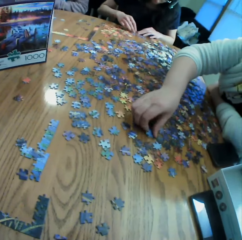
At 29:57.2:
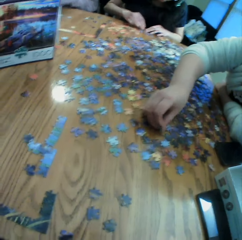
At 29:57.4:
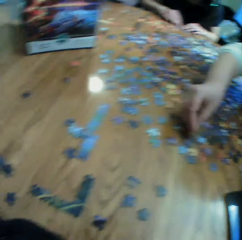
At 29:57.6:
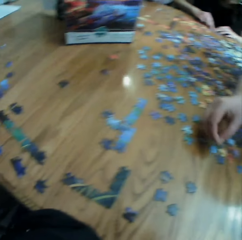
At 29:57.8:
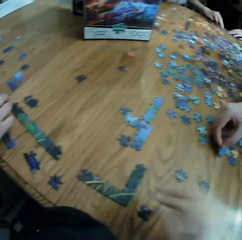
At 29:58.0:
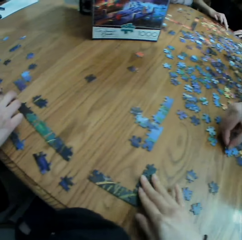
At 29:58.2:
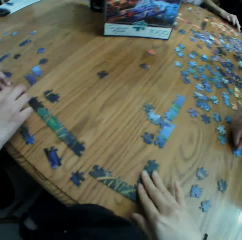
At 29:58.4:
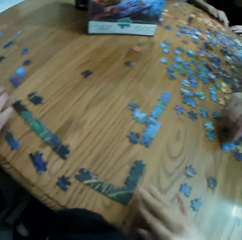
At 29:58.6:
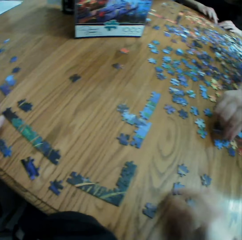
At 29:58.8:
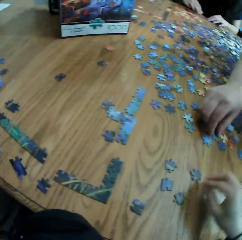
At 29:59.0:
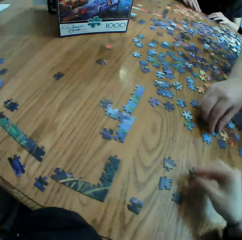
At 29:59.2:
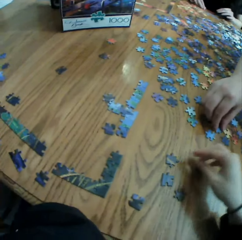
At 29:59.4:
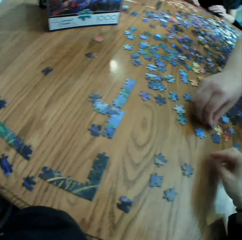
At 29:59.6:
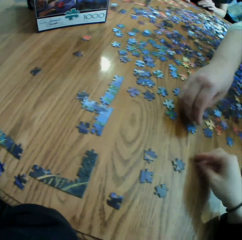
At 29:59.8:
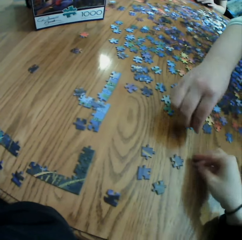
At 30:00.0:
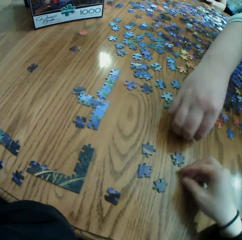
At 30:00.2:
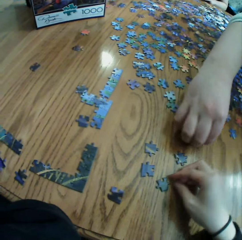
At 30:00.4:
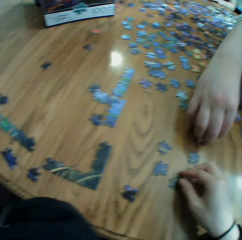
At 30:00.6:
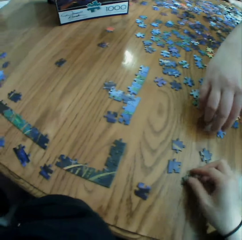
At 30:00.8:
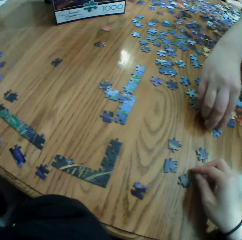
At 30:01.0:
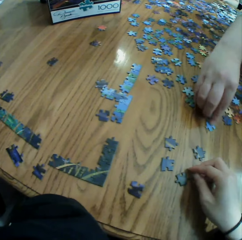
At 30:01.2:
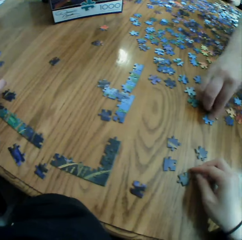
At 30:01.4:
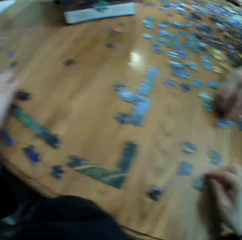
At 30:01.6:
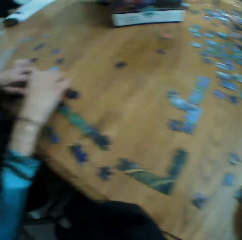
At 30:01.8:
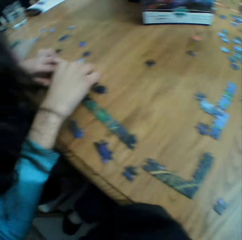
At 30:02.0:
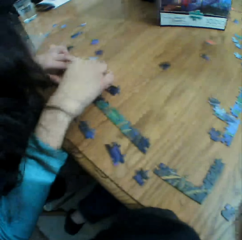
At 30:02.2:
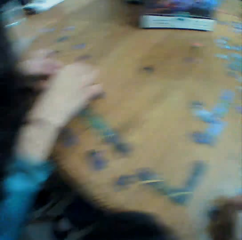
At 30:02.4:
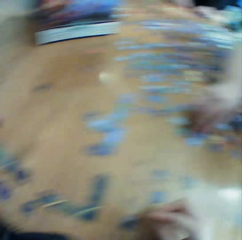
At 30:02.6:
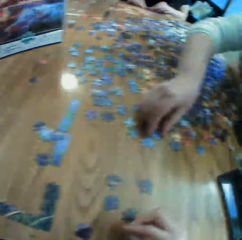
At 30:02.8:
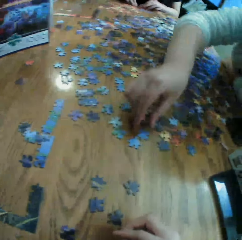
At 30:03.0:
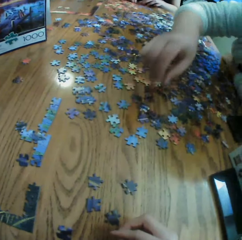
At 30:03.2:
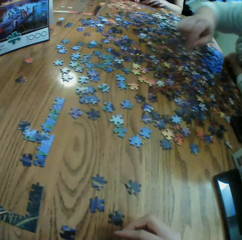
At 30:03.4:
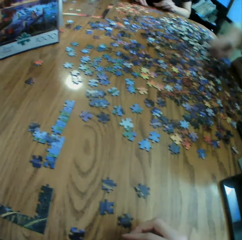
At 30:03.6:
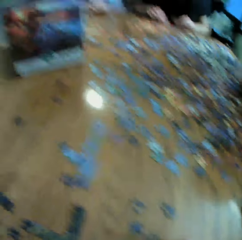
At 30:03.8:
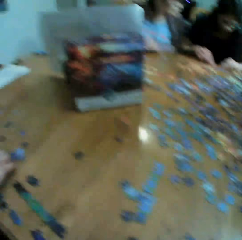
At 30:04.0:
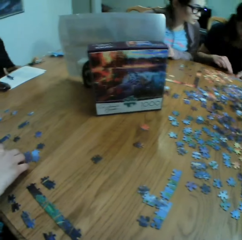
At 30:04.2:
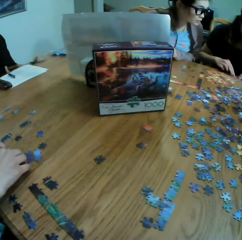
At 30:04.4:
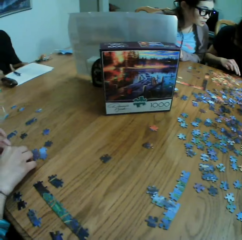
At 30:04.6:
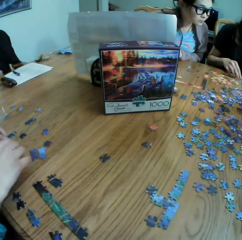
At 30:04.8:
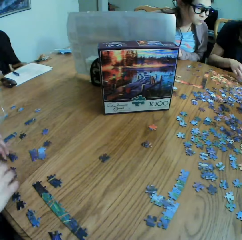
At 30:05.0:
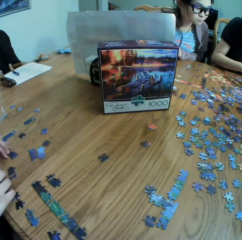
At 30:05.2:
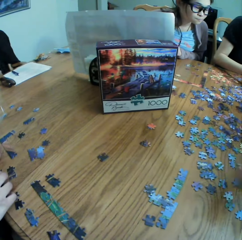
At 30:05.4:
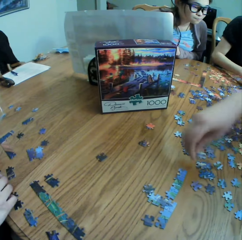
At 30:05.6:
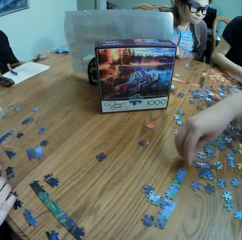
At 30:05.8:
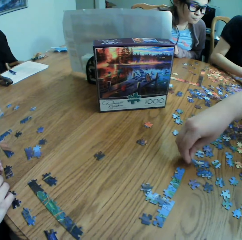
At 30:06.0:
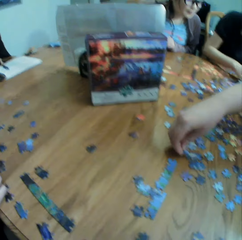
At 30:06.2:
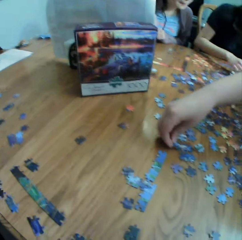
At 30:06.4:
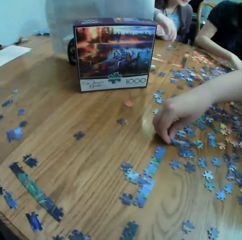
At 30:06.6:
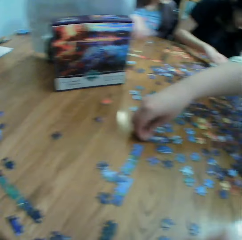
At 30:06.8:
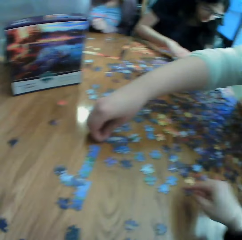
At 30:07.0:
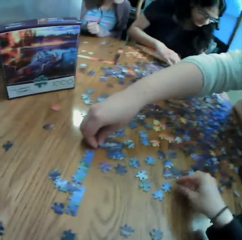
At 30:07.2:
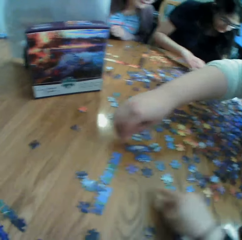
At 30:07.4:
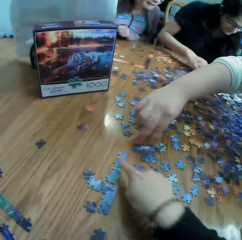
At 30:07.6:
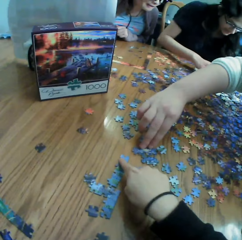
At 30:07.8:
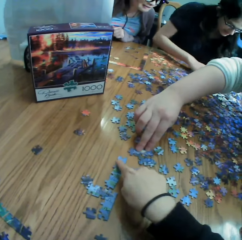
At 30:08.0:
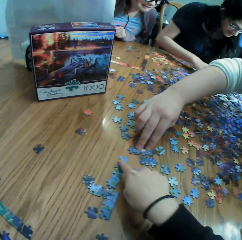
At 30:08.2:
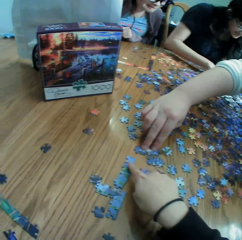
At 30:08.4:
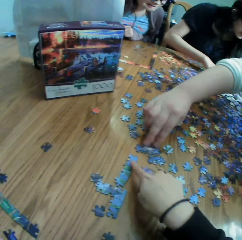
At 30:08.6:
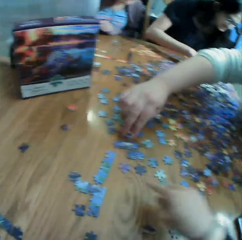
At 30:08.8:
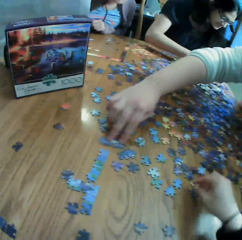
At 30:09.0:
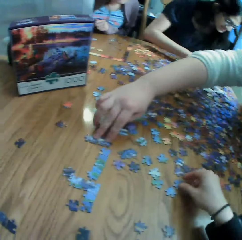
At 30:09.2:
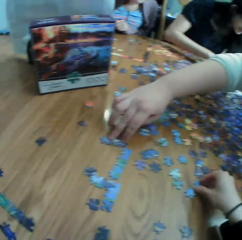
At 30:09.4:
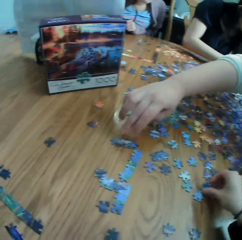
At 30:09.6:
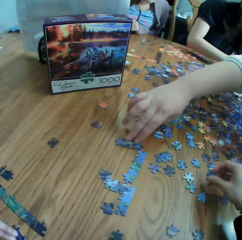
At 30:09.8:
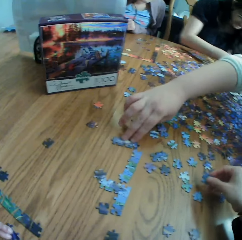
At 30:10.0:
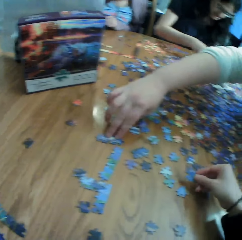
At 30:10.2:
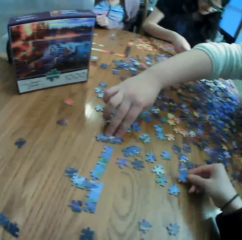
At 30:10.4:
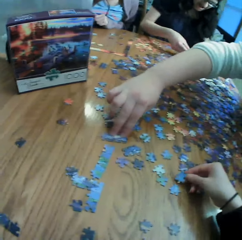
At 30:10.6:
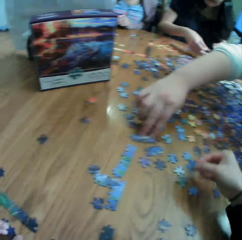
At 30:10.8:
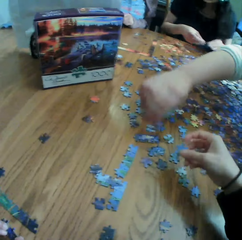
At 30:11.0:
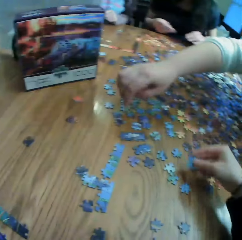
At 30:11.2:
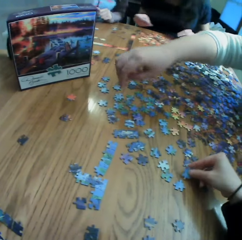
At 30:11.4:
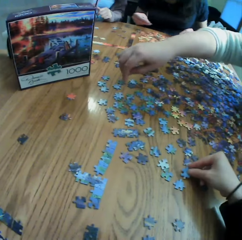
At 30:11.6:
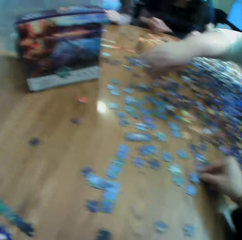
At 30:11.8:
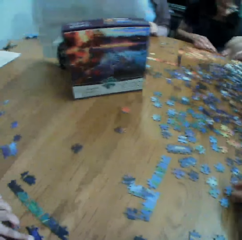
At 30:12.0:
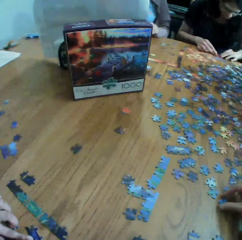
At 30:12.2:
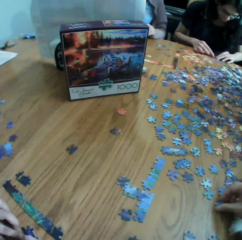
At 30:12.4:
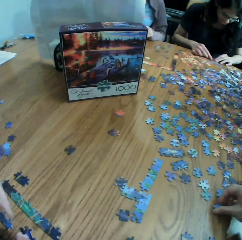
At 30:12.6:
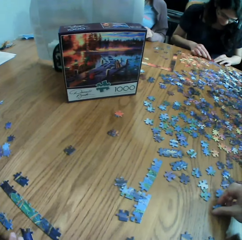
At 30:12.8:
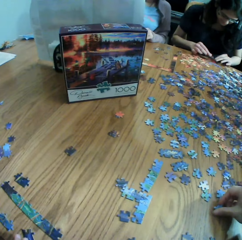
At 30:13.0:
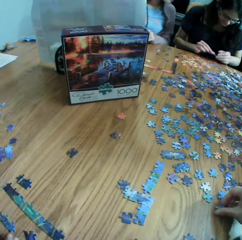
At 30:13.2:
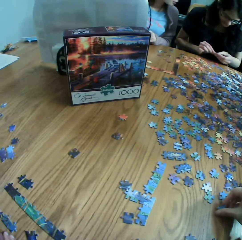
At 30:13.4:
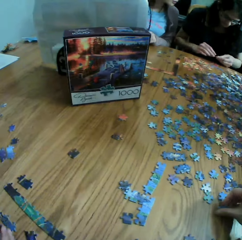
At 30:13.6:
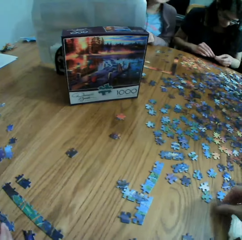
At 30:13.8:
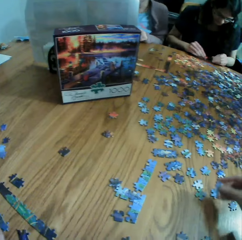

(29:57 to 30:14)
The camera wearer looks at a woman. They move the puzzles on the table. They move the hand on the table. A lady touches the jigsaw clipart. The camera wearer touches the jigsaw clipart. Another woman converses with the camera wearer. The camera wearer looks at the puzzles. They look at the box. They move the hand on the table. They point at the puzzle. They laugh with the other woman. They pick up a puzzle. They move the puzzle in the hand. They look at the box. They hold a puzzle on the table.

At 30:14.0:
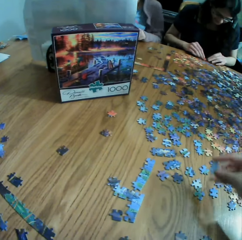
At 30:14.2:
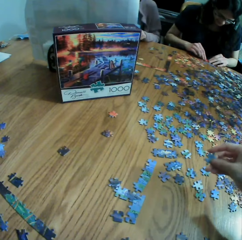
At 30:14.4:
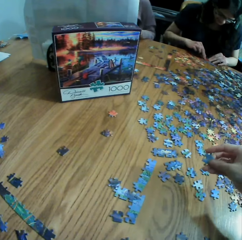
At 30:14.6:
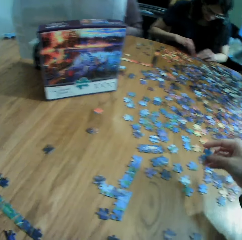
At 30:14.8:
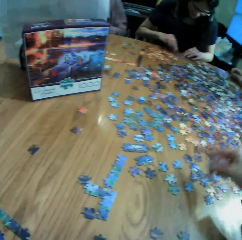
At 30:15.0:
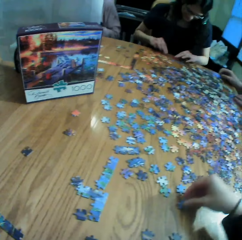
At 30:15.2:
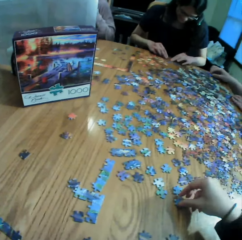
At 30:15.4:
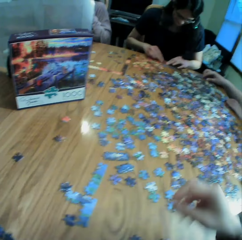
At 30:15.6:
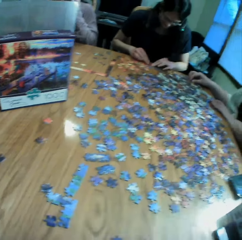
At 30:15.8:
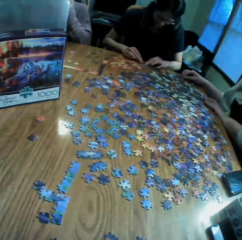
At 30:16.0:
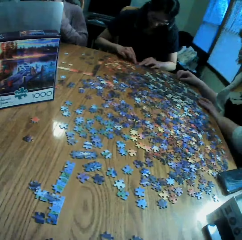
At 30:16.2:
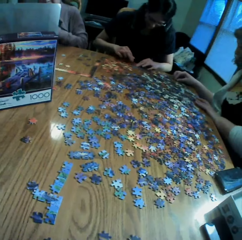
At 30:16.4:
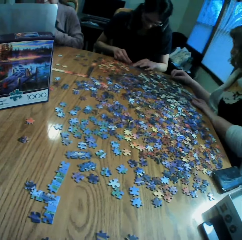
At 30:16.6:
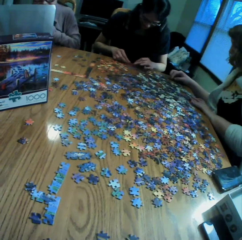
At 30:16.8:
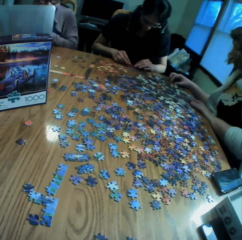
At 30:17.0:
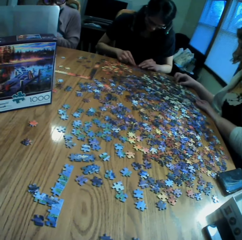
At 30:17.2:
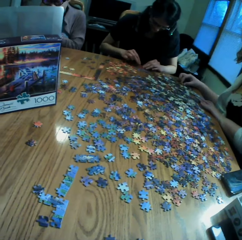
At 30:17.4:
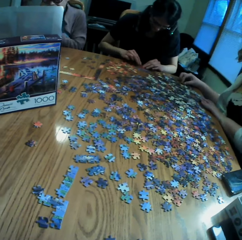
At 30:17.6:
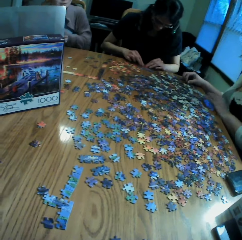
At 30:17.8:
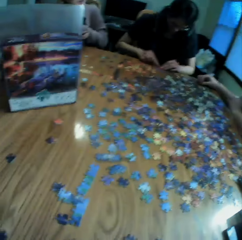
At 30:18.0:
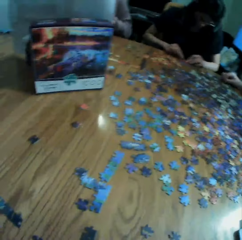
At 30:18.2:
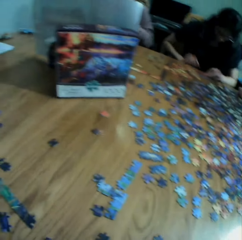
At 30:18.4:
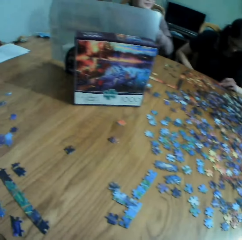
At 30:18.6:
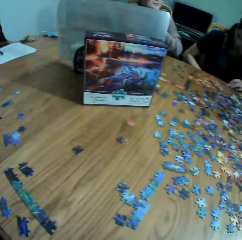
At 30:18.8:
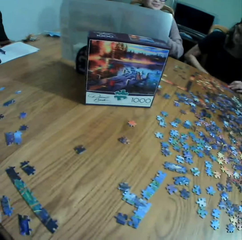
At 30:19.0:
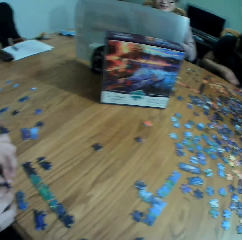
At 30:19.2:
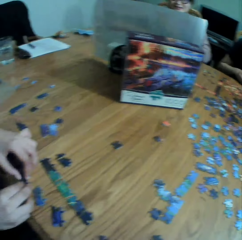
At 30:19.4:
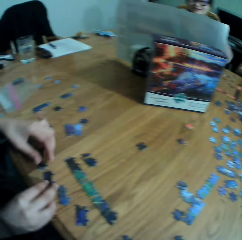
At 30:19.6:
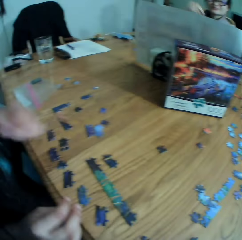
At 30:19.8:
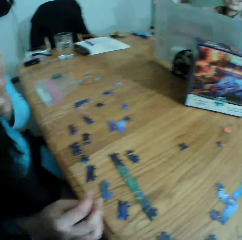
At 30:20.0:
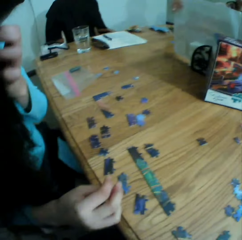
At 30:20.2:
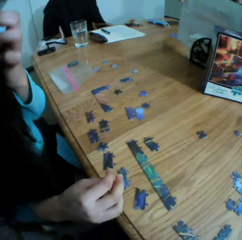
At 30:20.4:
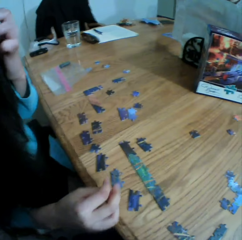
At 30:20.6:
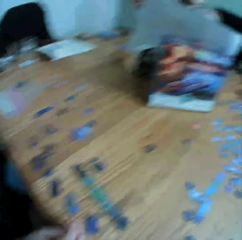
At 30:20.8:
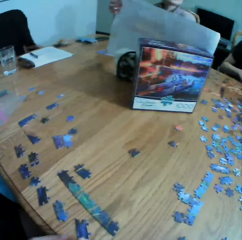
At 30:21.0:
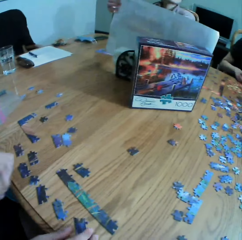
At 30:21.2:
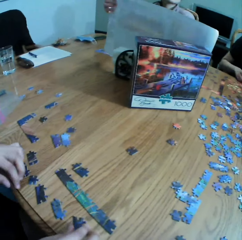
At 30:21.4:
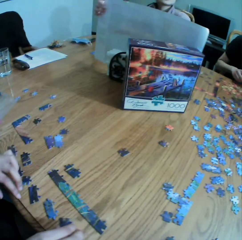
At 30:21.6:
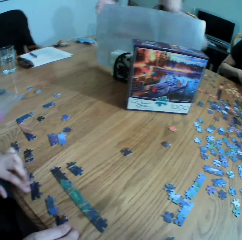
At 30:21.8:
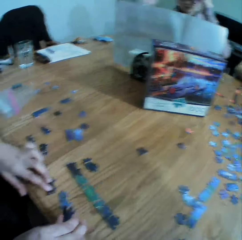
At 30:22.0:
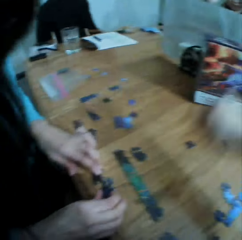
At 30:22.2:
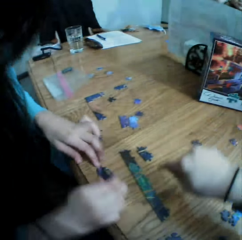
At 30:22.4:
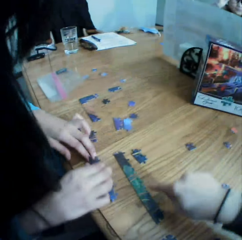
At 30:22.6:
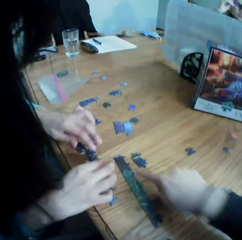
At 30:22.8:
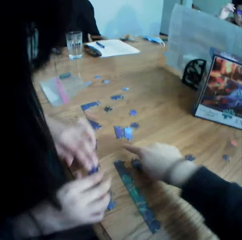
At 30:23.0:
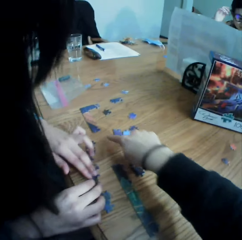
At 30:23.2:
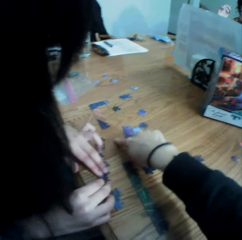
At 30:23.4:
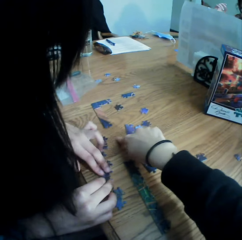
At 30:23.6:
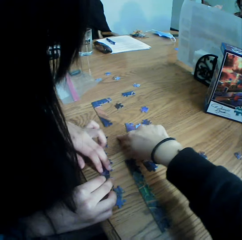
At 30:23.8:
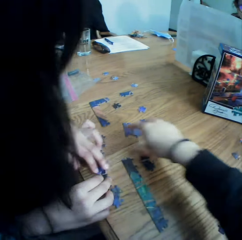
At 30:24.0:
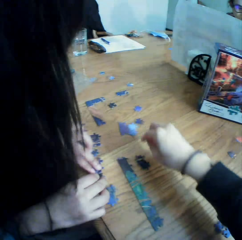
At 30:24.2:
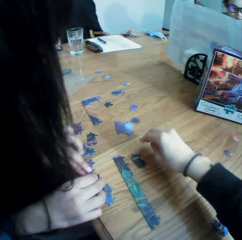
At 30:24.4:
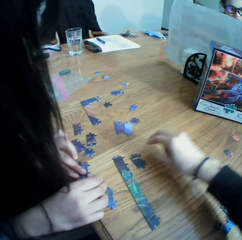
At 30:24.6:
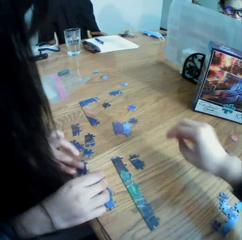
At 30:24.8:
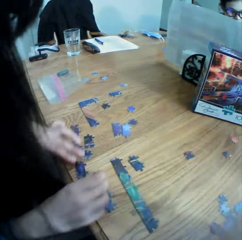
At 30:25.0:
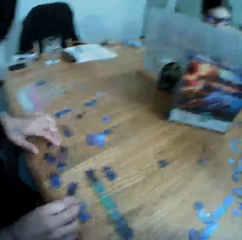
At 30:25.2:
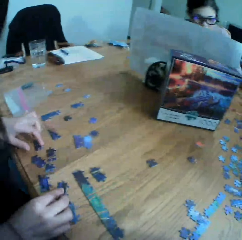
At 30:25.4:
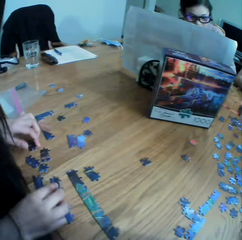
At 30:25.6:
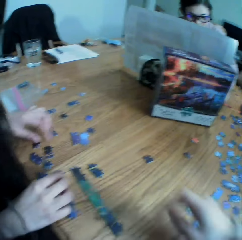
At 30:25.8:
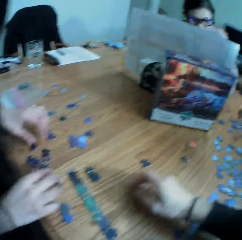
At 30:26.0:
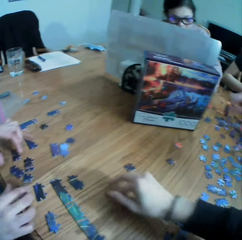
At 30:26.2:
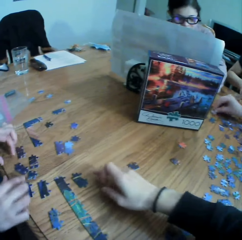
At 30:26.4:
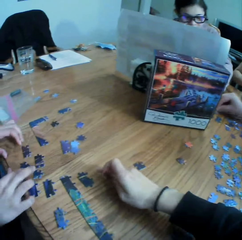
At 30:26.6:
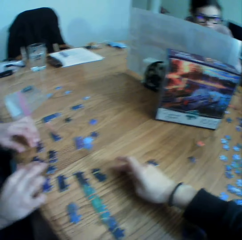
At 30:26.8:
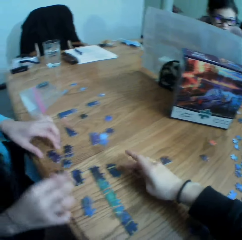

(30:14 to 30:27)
The camera wearer looks at the box. They move the hand on the table, put the puzzle on the table. They look at the box. They look at a woman. They converse with the woman. They point at the table. They look at the table. They move the hand on the table.
